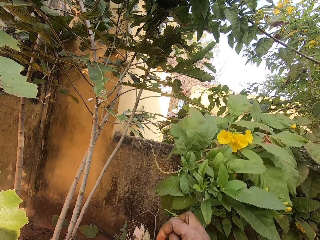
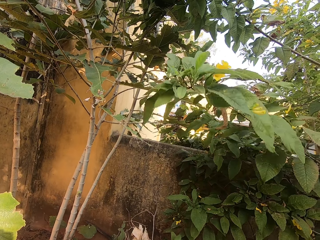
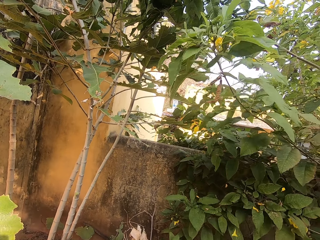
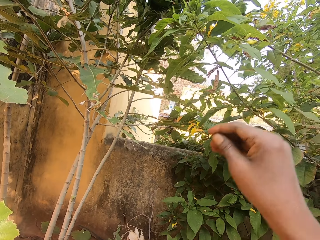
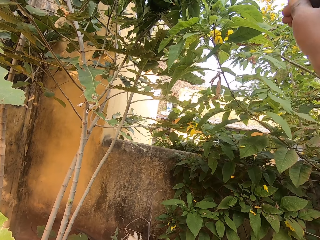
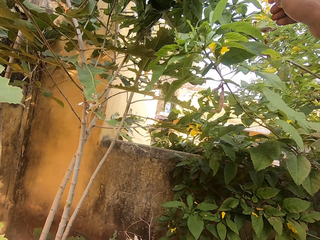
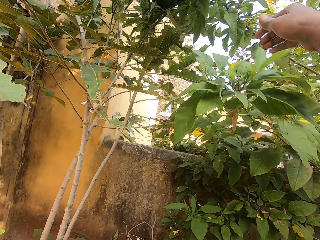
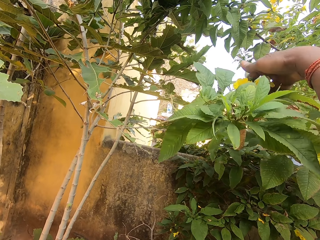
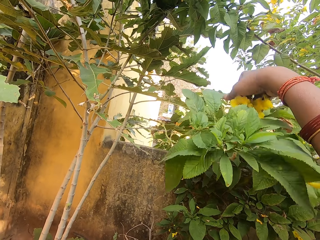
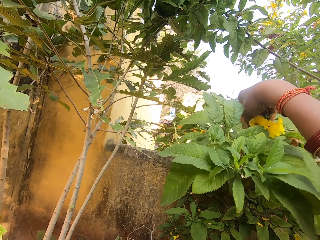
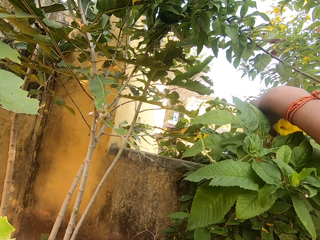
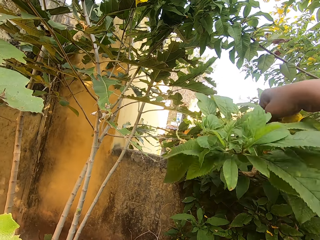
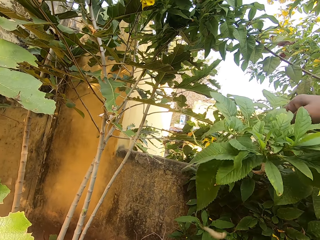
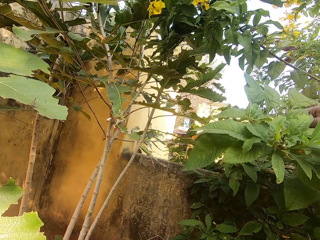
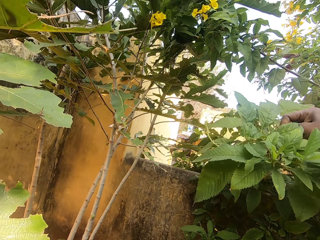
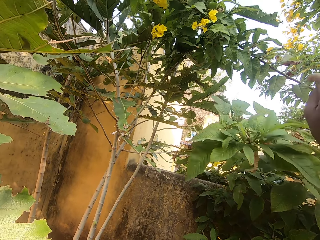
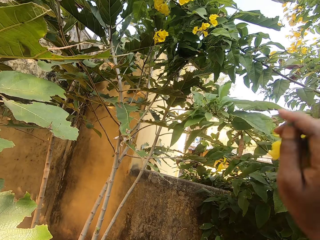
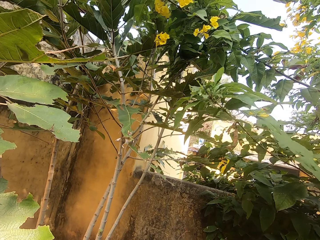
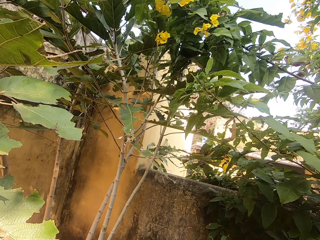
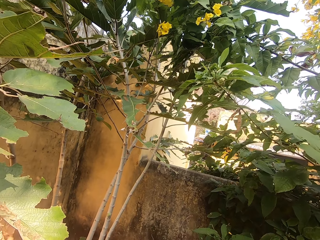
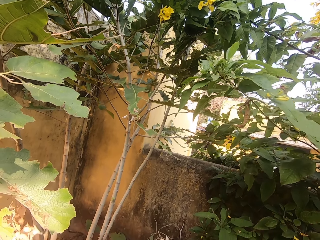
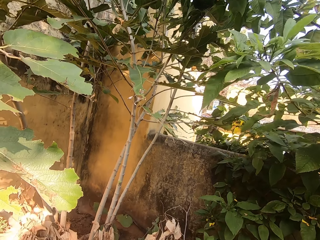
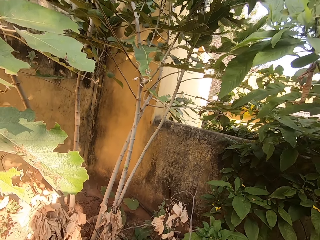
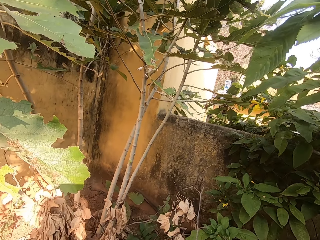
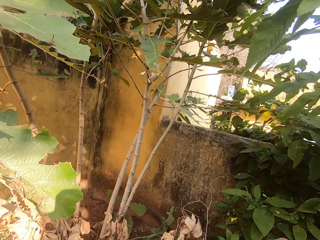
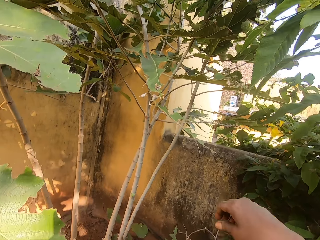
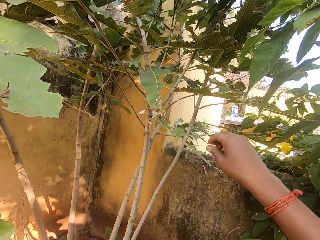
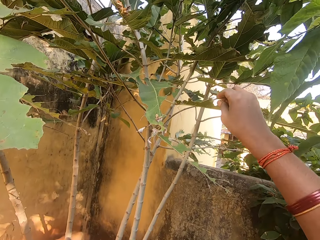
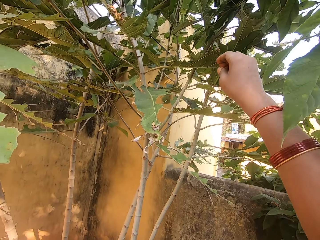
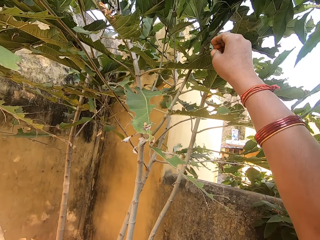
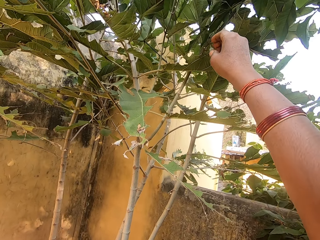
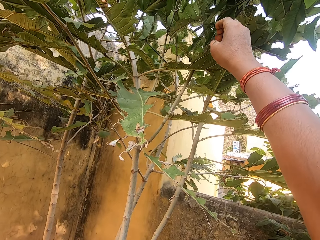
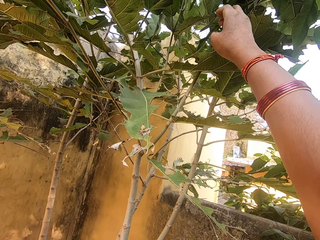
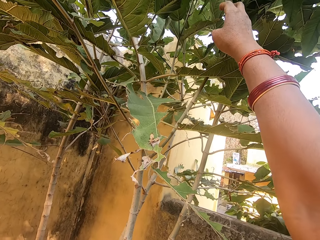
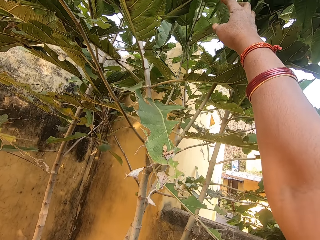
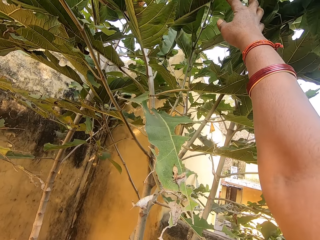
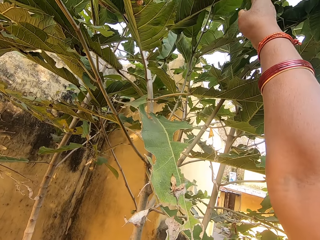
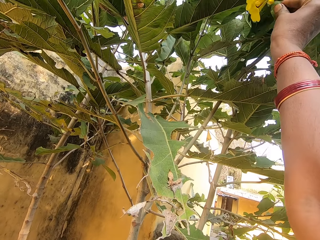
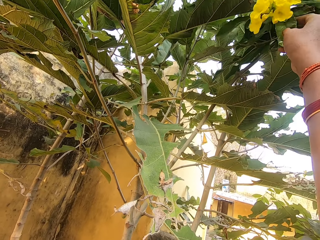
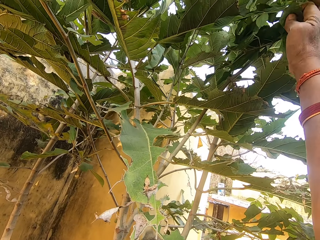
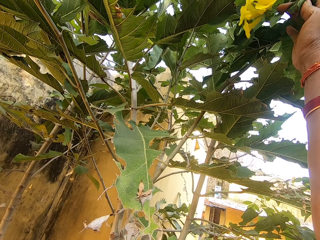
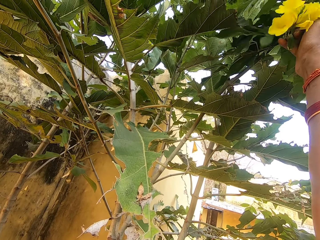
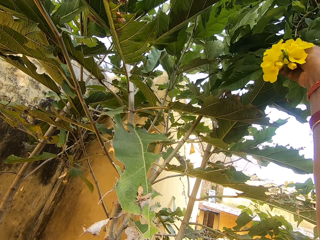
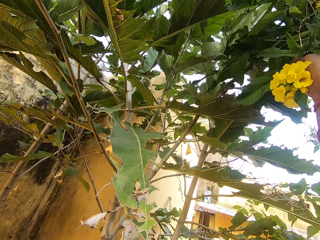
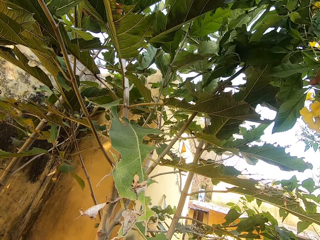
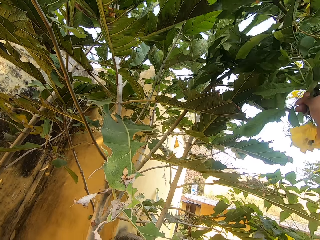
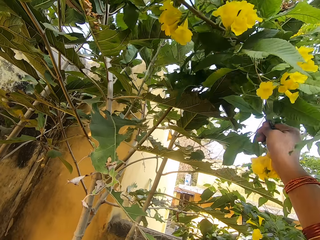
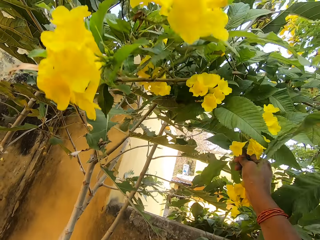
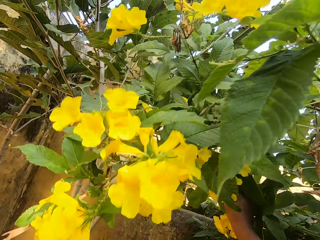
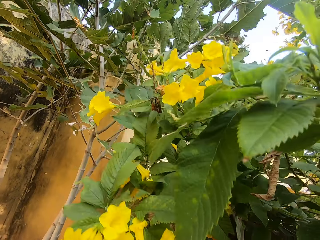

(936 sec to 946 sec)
The camera wearer drops the flower in the basin in his other hand. He plucks a flower with his other hand. He drops the flower in the basin in his other hand. He removes the flower.

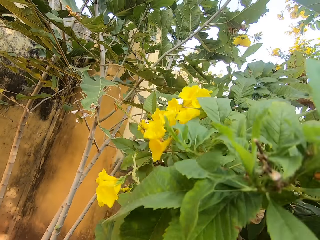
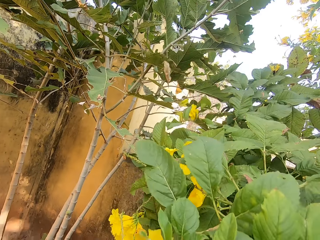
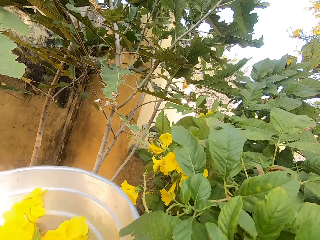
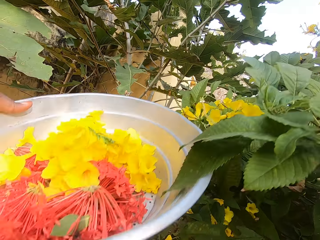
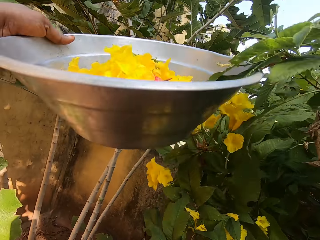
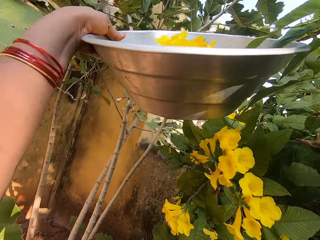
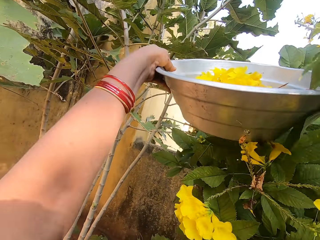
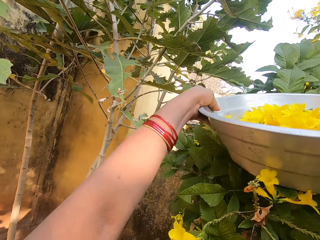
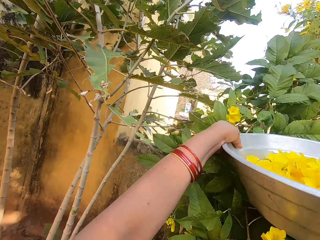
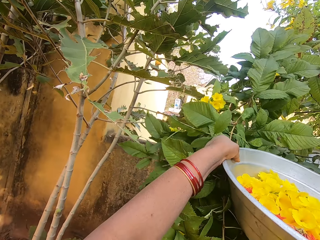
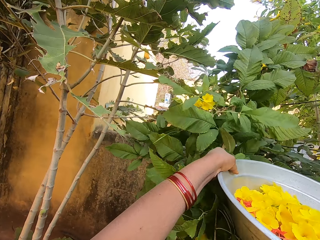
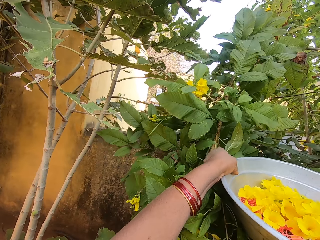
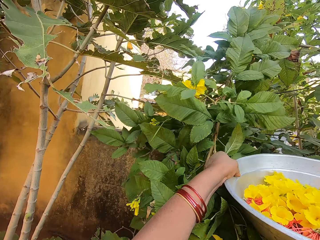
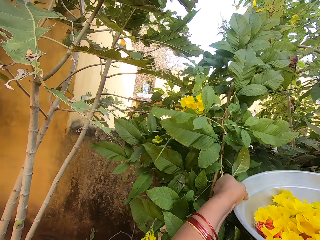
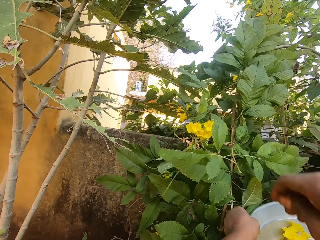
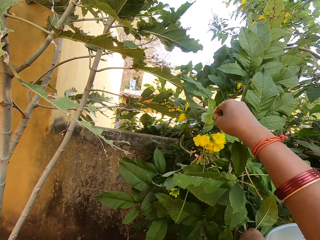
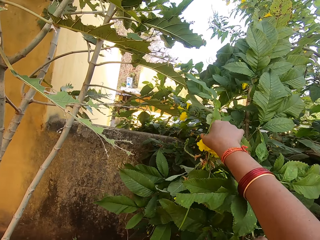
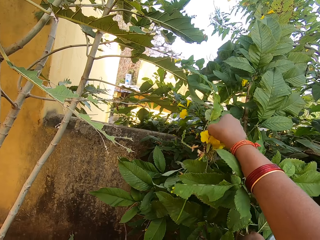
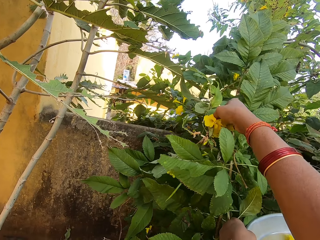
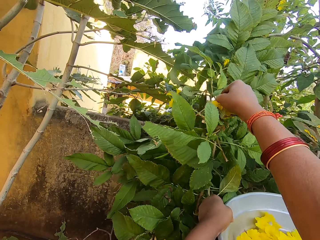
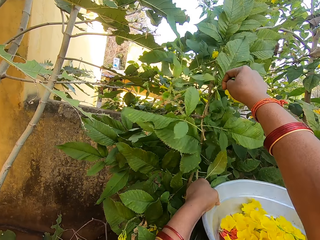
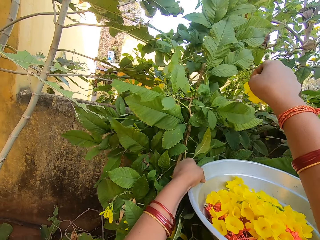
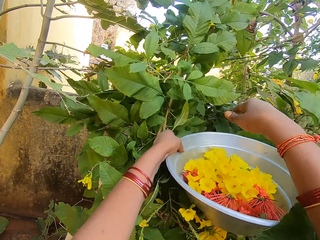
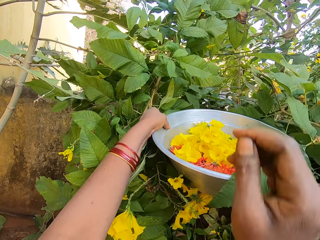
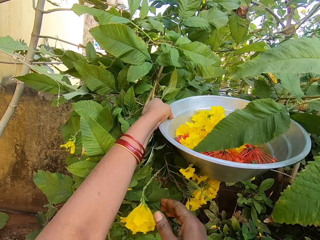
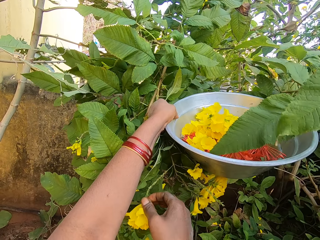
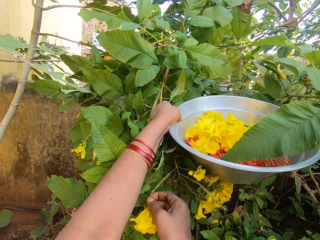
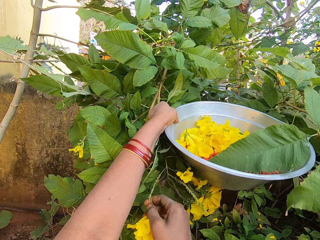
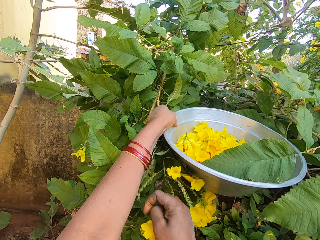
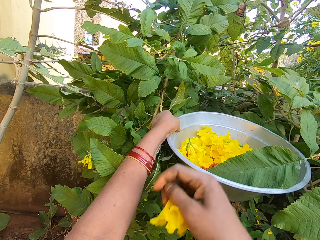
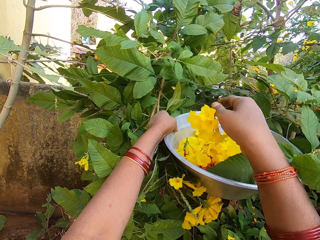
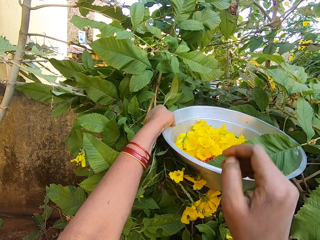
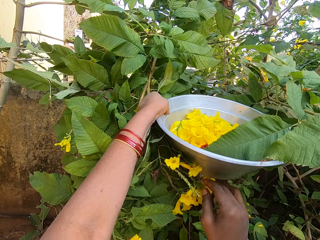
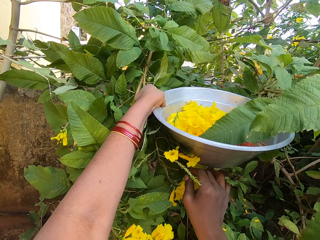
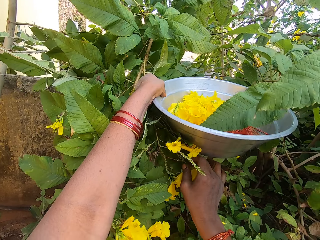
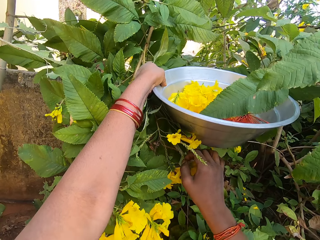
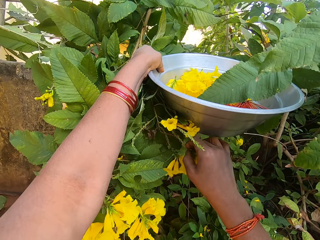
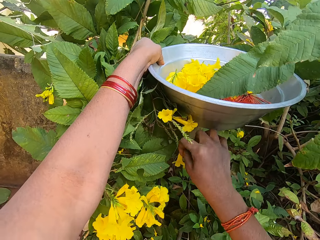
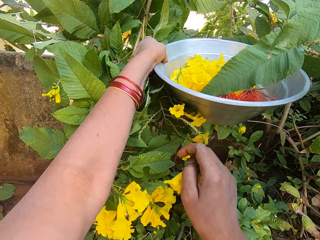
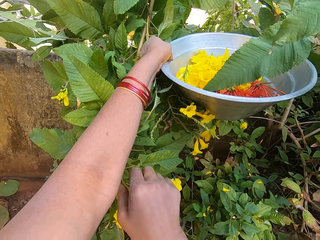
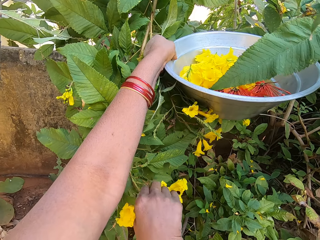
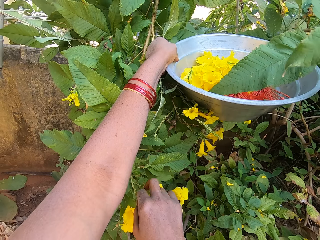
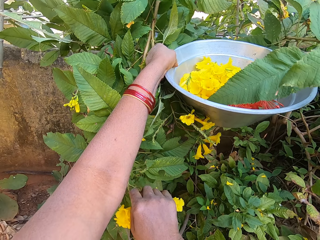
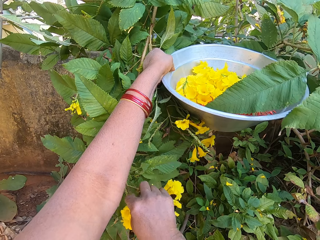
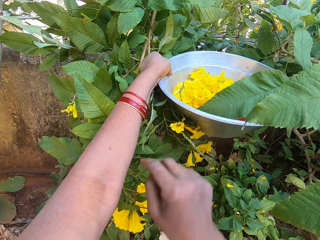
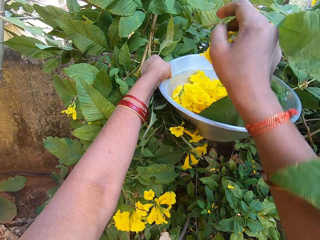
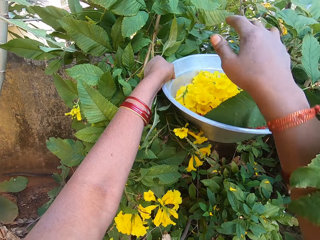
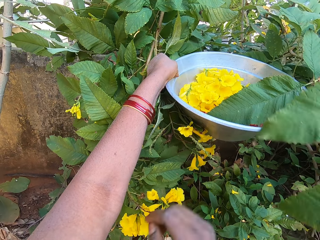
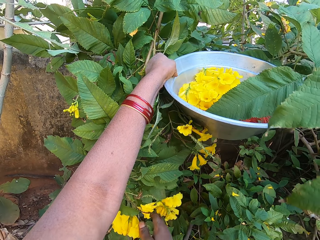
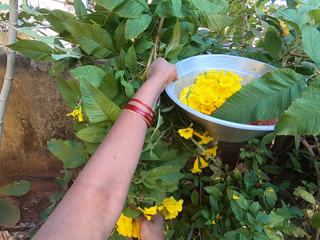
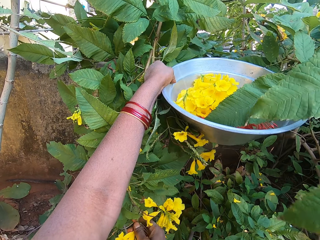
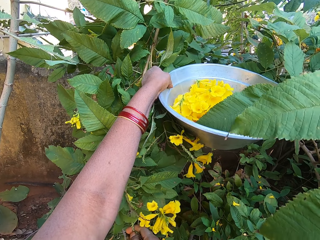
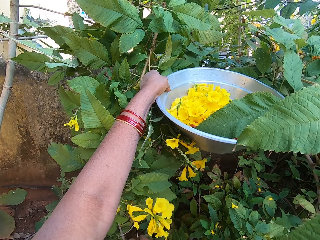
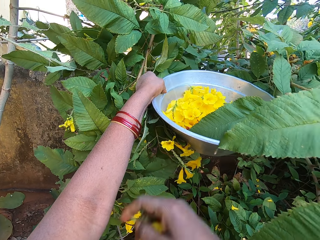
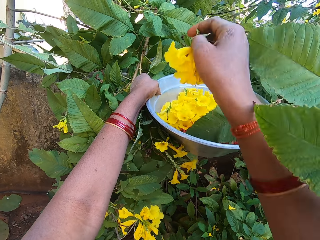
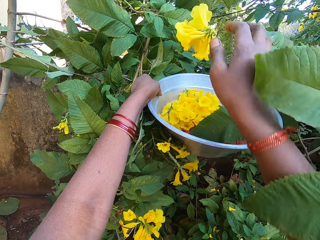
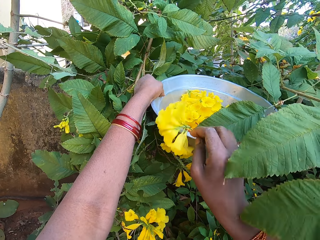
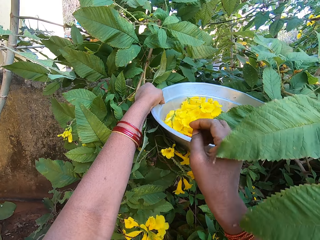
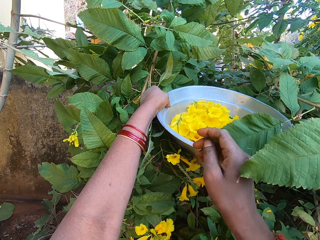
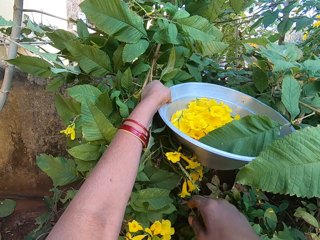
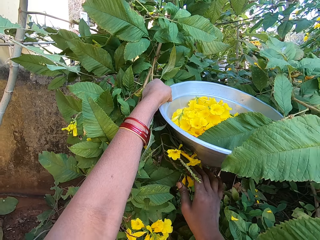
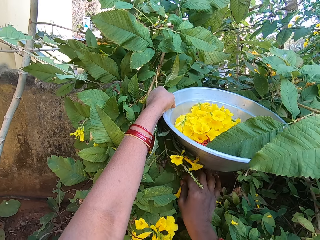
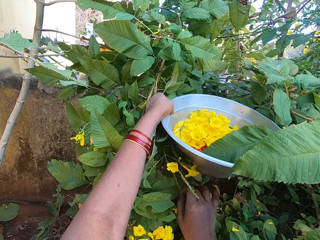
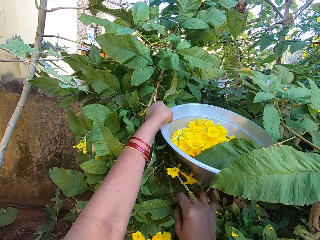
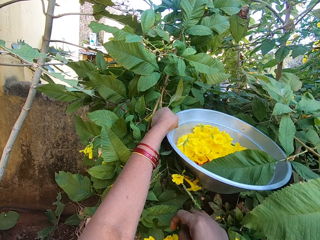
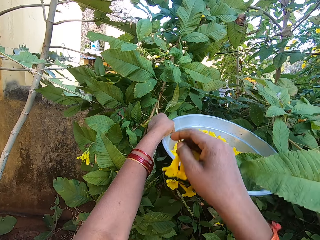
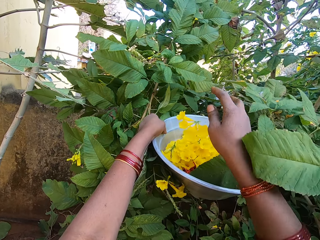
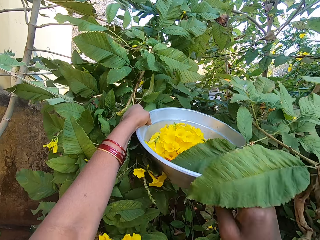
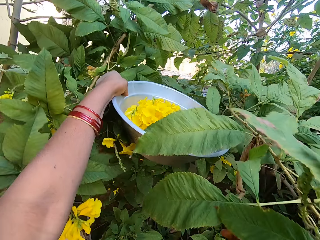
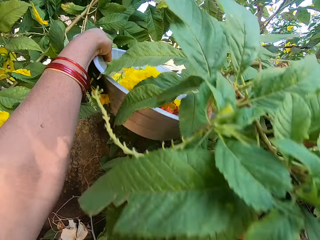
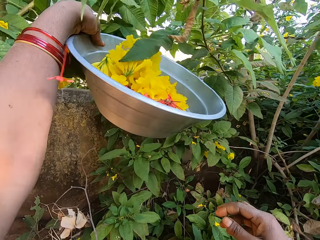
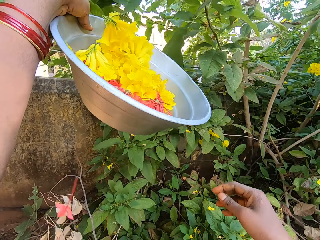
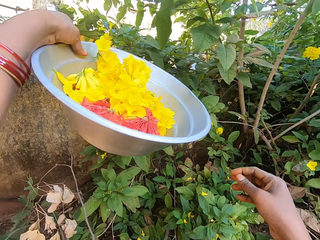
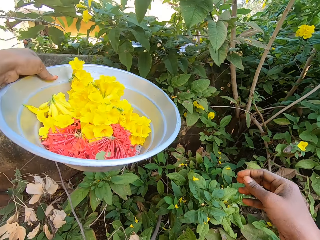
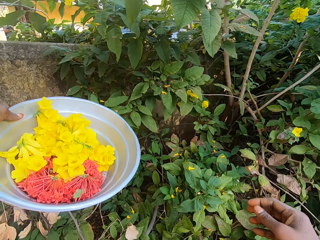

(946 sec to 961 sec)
The camera wearer plucks a flower with his other hand. He holds the branch with his left hand. He drops the flower in the basin in his other hand. He plucks a flower with his other hand. He drops the flower in the basin in his other hand. He plucks a flower with his other hand. He drops the flower in the basin in his other hand. He plucks a flower with his other hand. He plucks another flower with his other hand. He drops the flower in the basin in his other hand. He plucks another flower with his other hand. He drops the flower in the basin in his other hand. He plucks another flower with his other hand. He drops the flower in the basin in his other hand.
